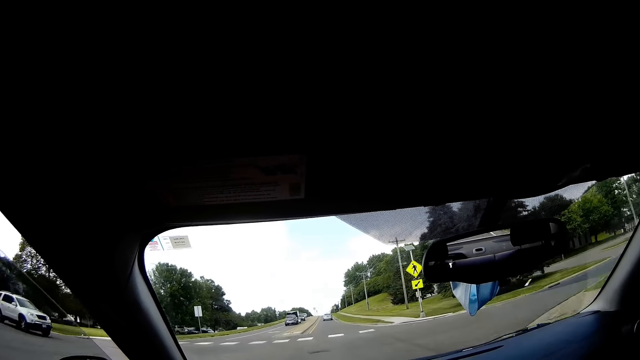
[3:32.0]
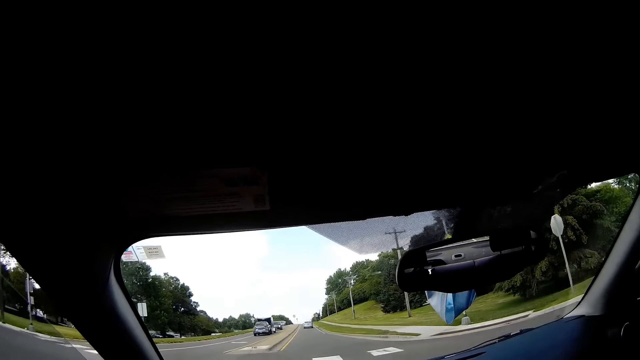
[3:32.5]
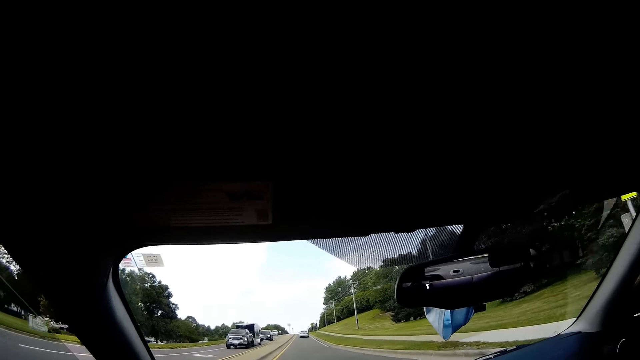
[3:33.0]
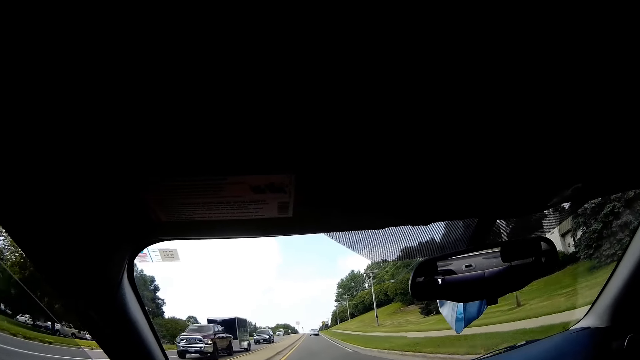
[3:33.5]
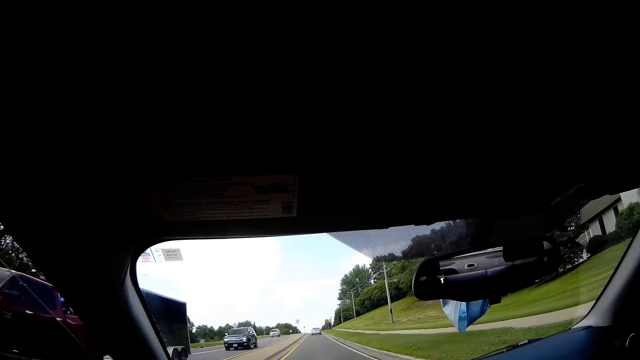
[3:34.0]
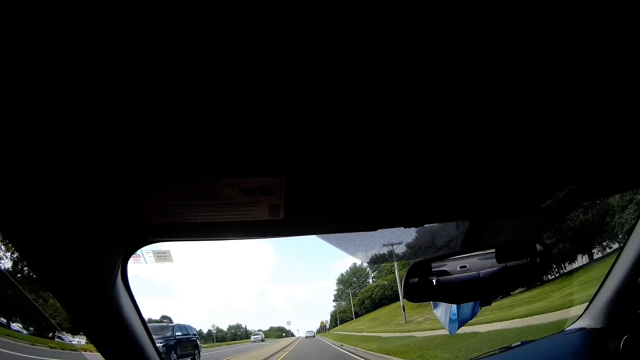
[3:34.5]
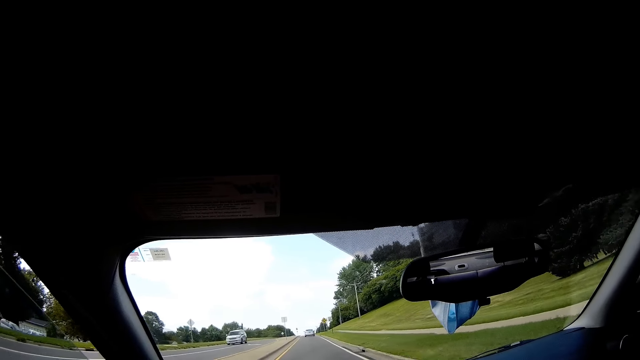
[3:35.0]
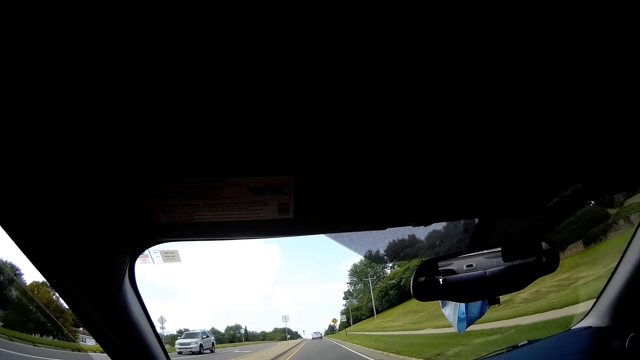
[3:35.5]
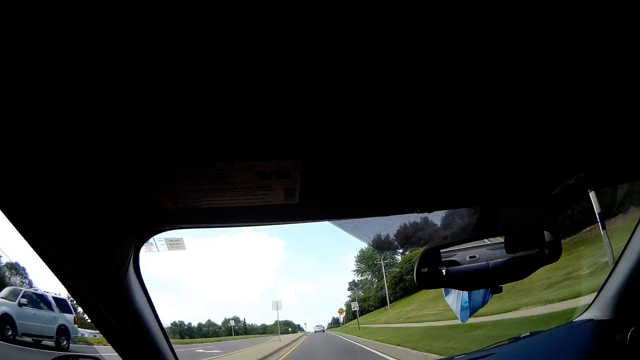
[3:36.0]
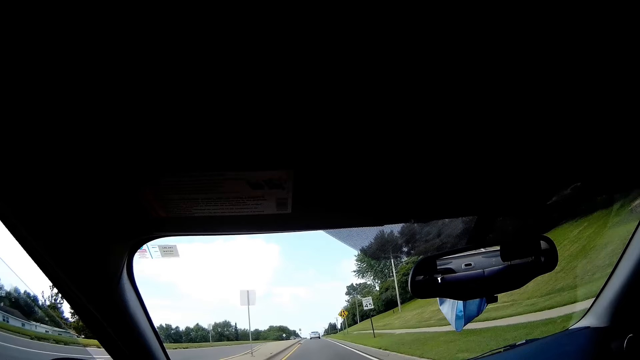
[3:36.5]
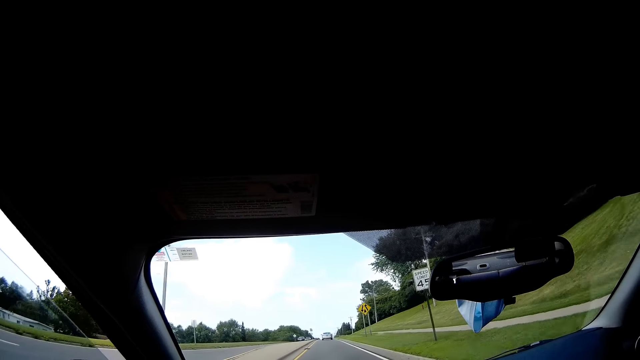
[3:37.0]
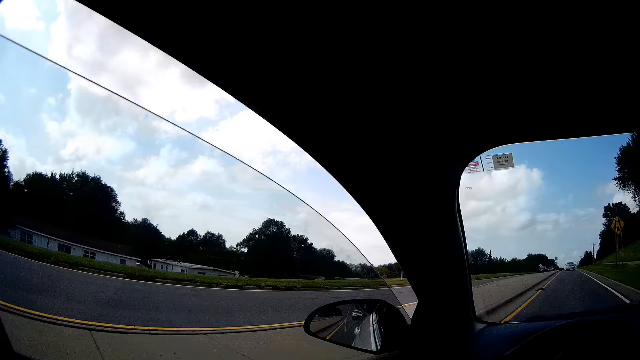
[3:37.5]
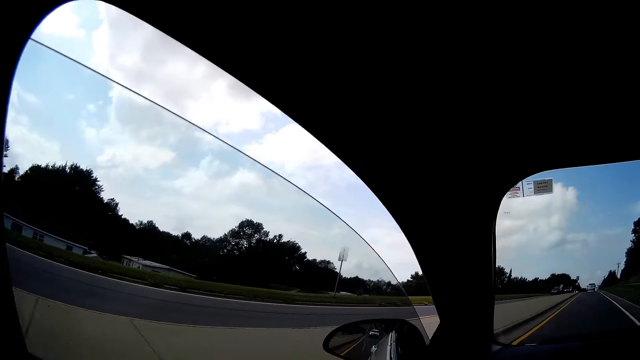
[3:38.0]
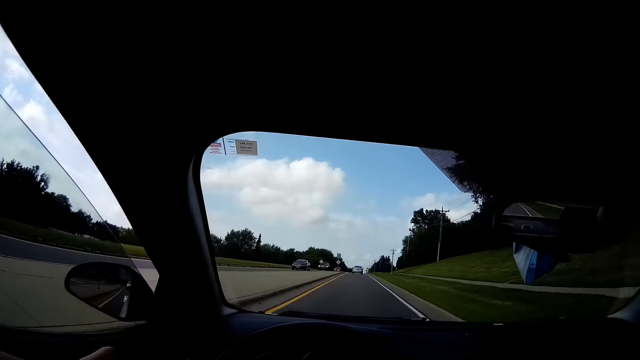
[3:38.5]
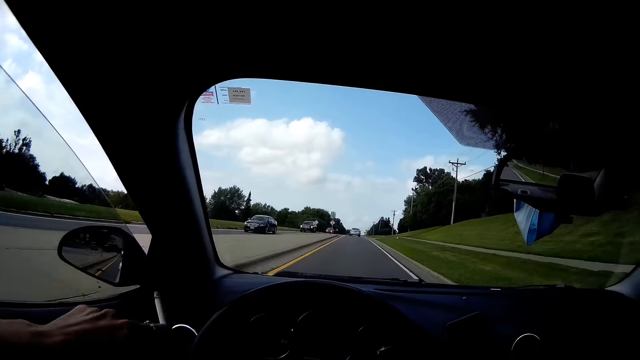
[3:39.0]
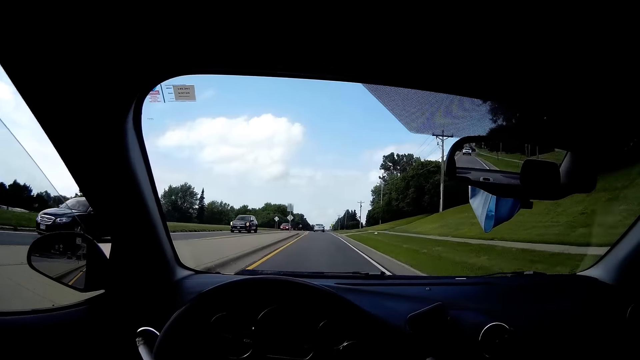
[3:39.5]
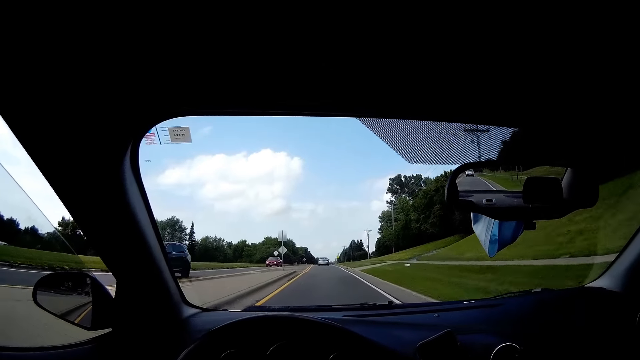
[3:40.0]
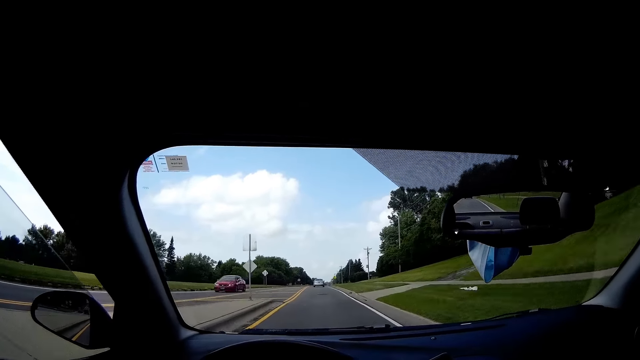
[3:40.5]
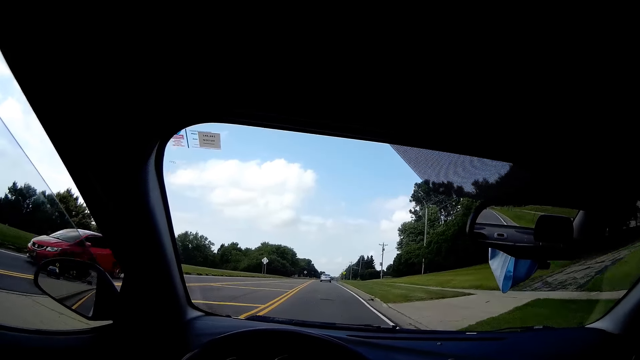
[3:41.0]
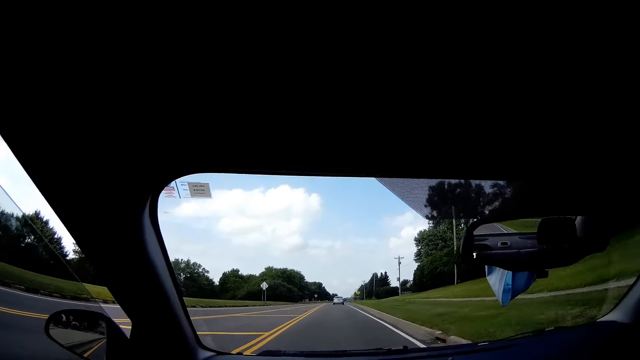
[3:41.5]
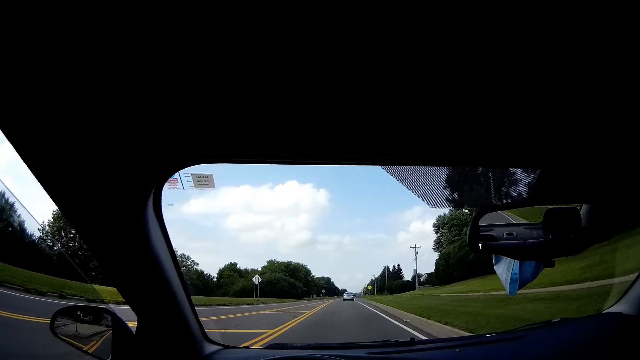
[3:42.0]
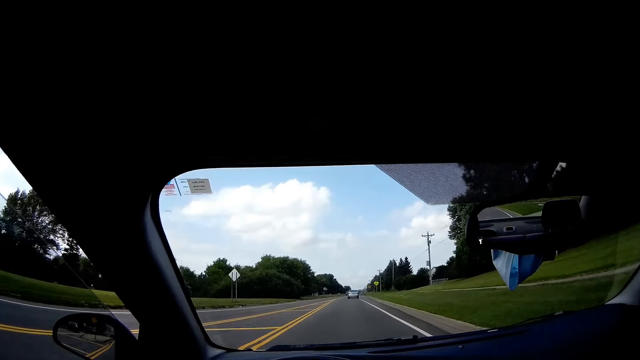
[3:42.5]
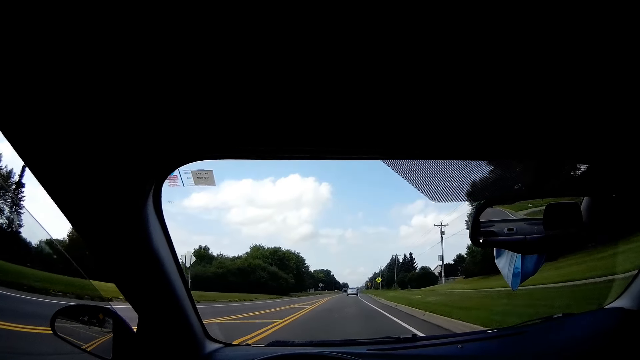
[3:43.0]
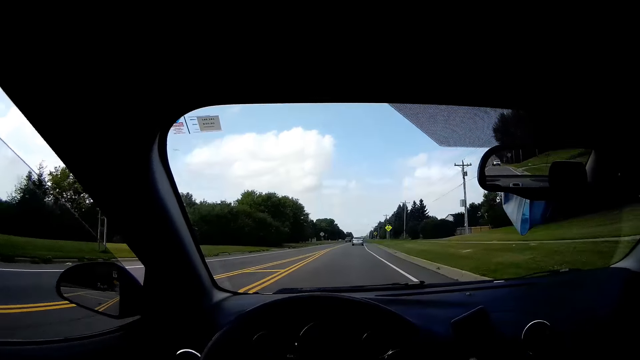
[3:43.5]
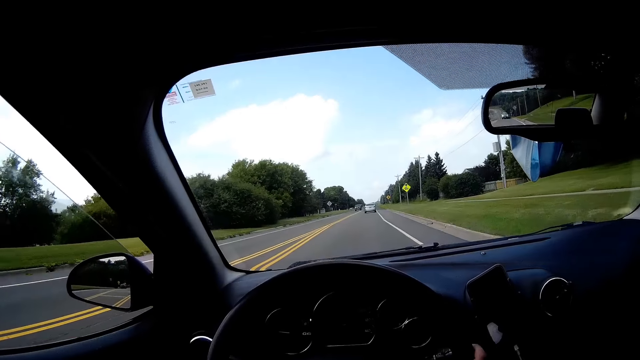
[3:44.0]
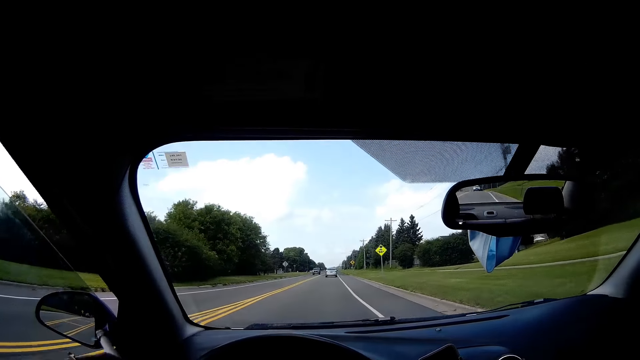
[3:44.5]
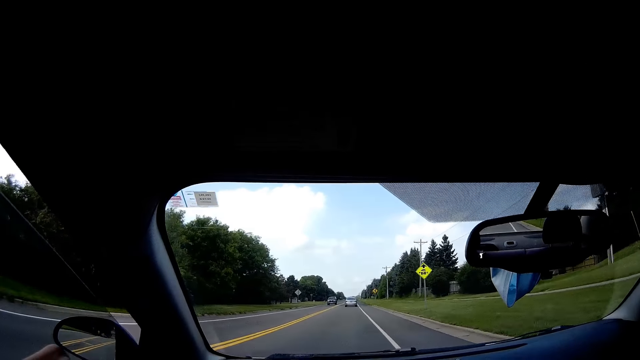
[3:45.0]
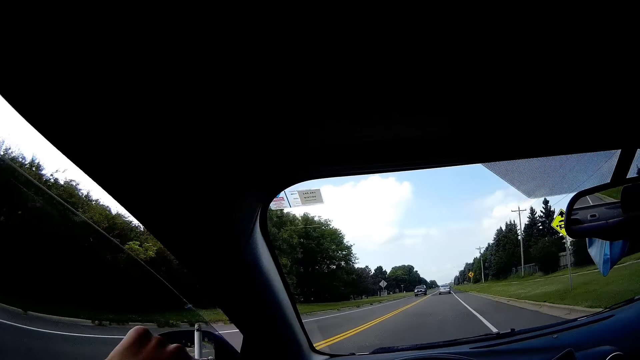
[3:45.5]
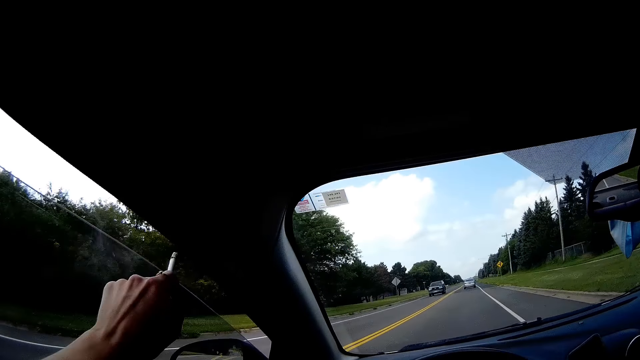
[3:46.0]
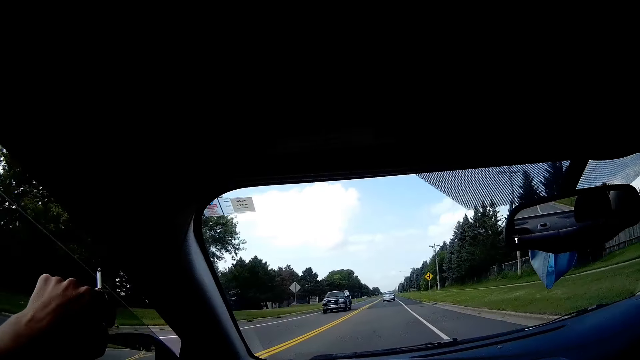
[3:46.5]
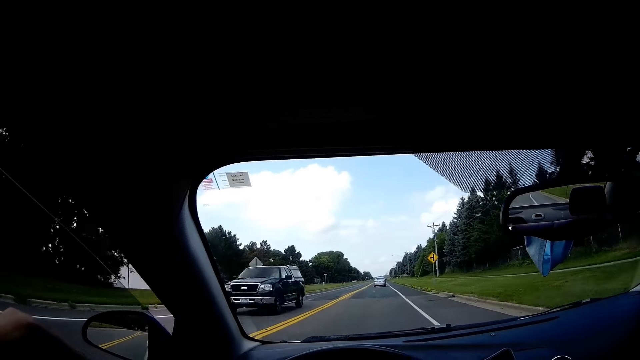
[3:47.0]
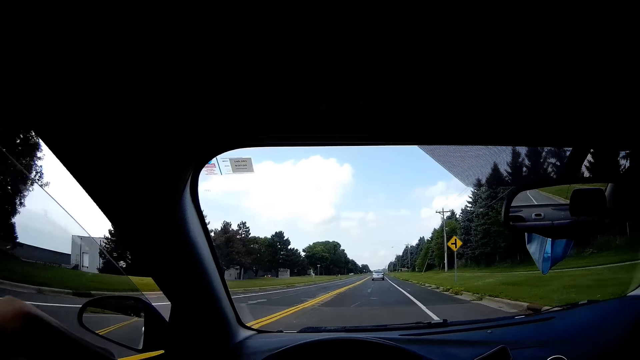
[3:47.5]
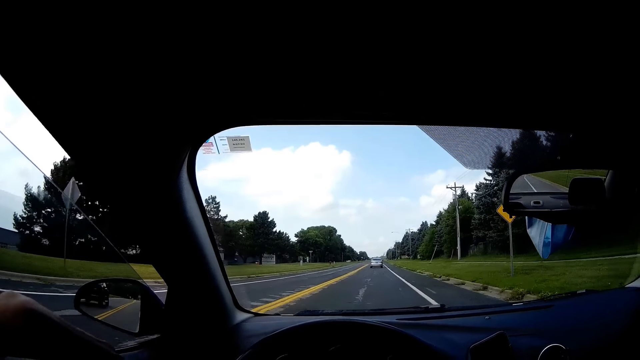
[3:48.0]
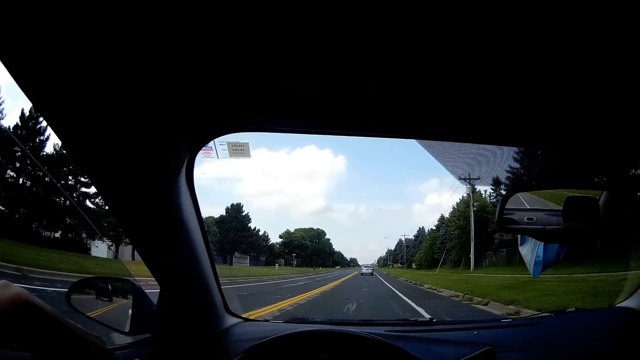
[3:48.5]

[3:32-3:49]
The camera wearer holds a cigar with their hand. They hit the cigar on the window.

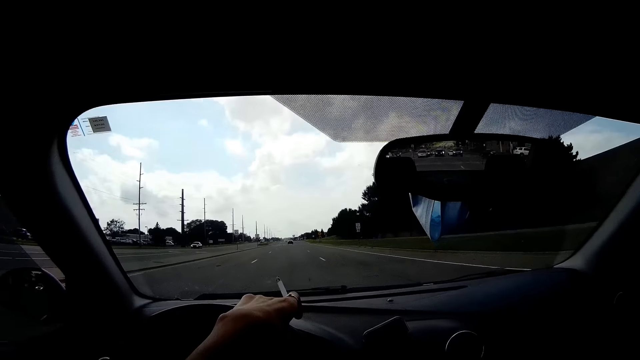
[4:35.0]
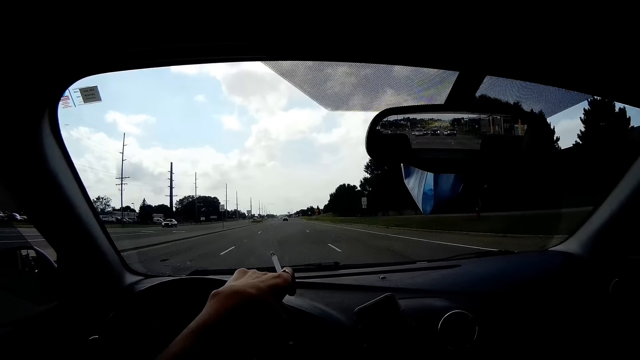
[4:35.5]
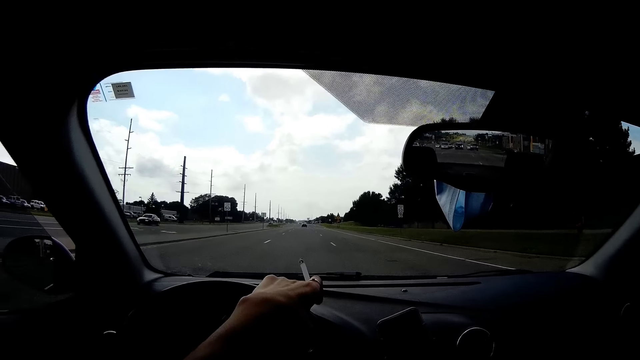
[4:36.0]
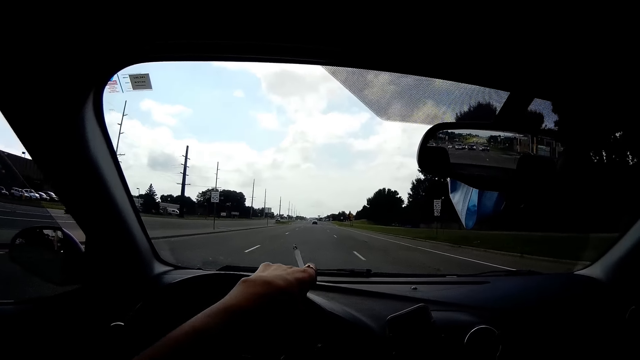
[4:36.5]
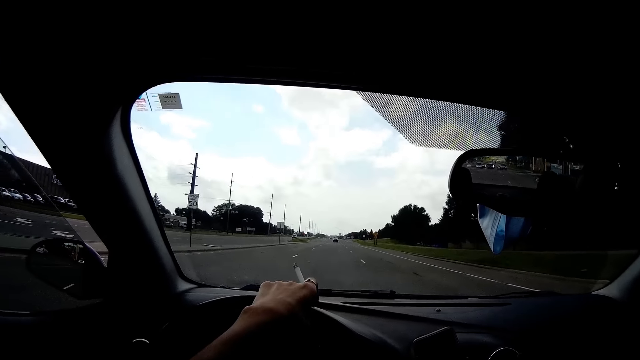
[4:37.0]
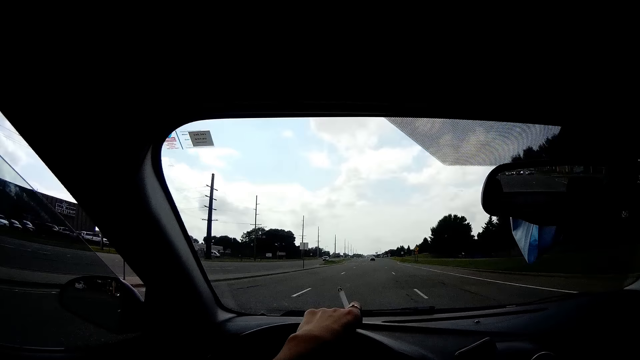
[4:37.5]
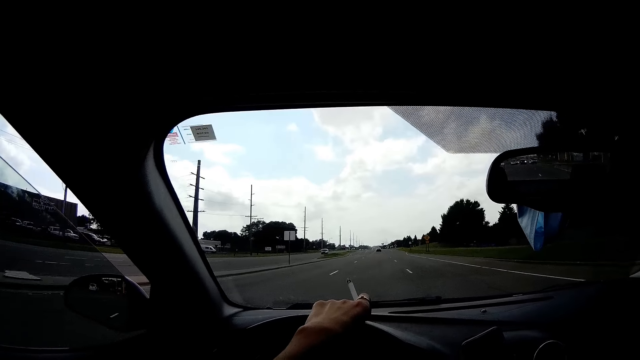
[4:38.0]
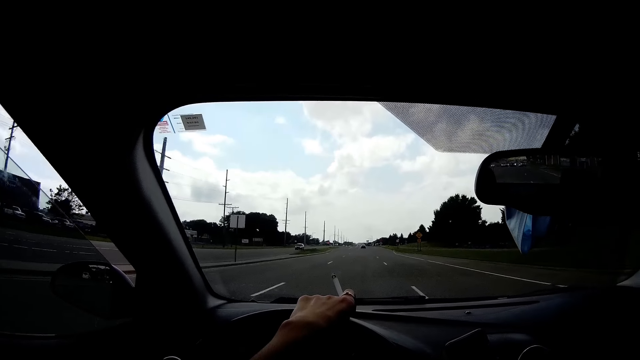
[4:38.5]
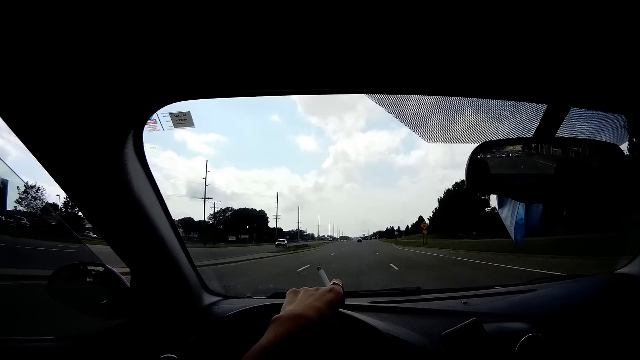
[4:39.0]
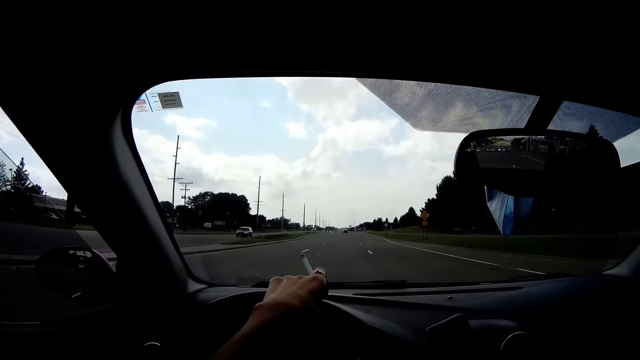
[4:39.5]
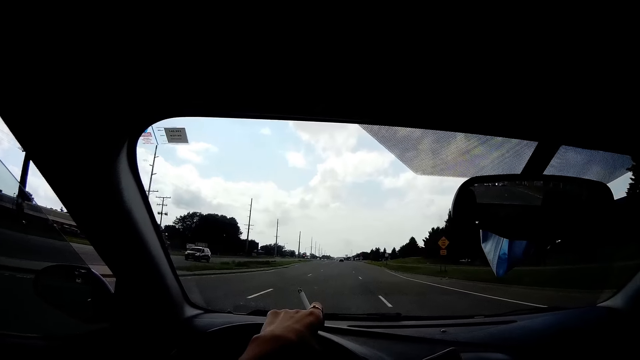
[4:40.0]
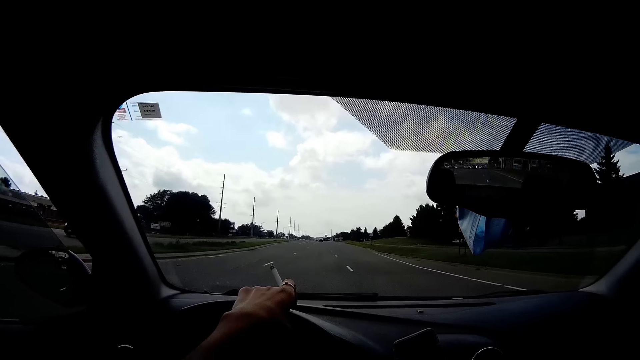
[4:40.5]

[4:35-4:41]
The camera wearer moves a hand on the steering wheel. They drive the car.
